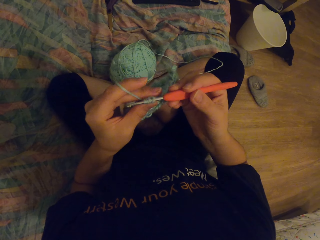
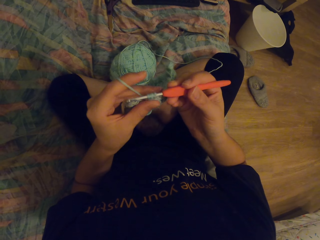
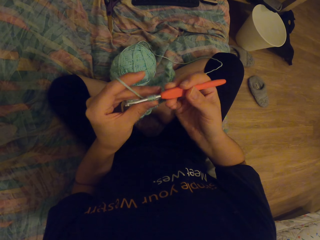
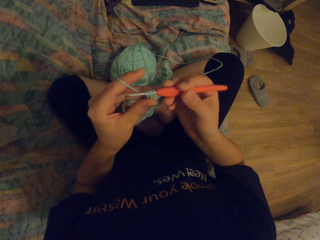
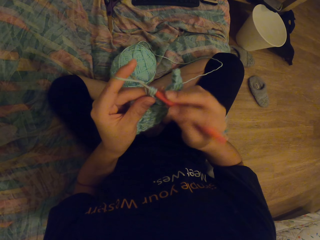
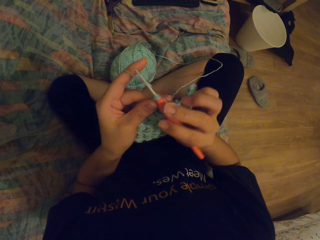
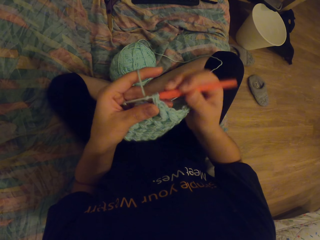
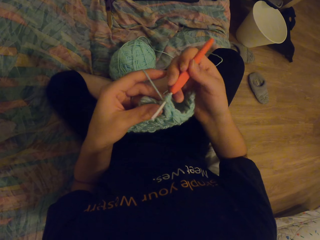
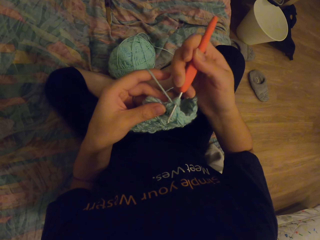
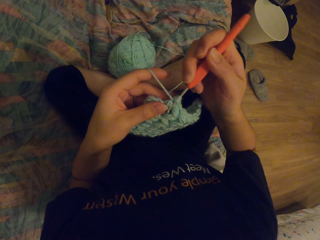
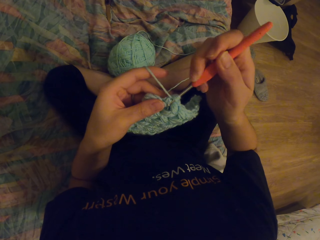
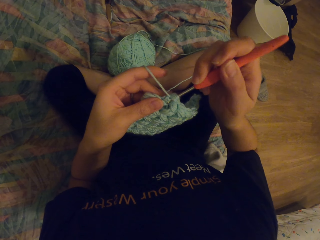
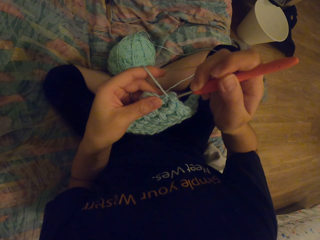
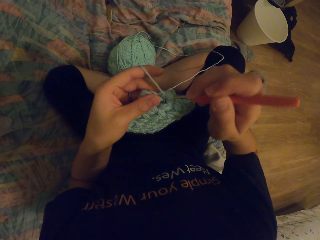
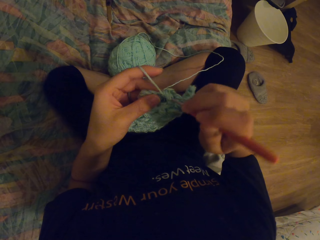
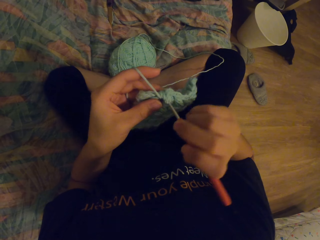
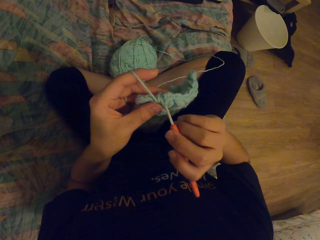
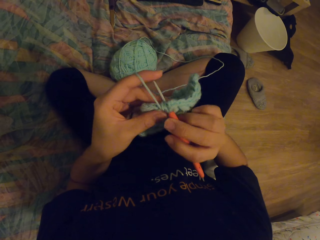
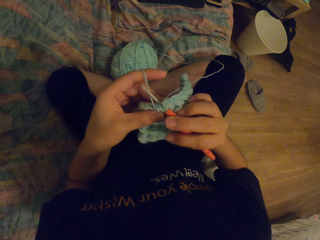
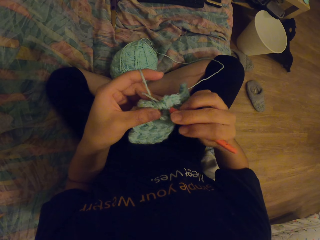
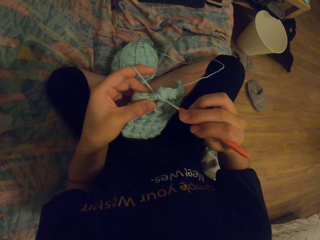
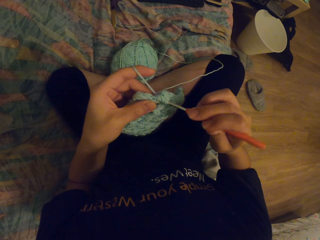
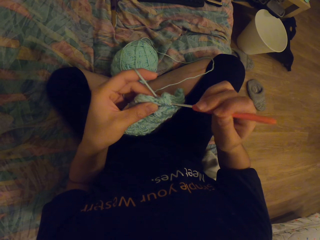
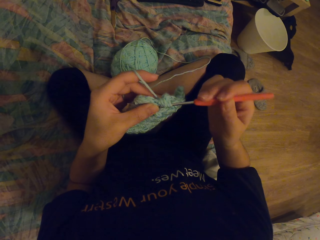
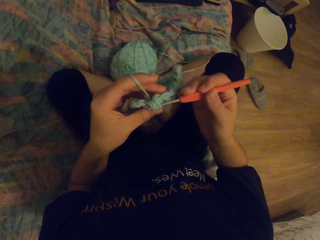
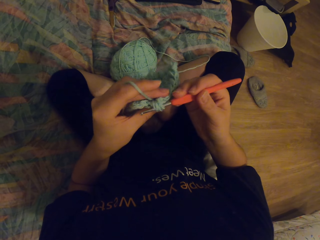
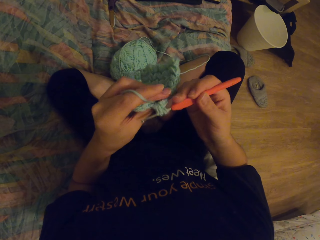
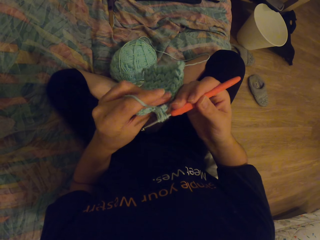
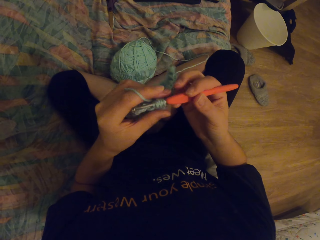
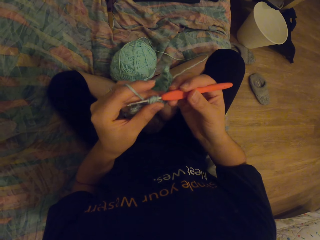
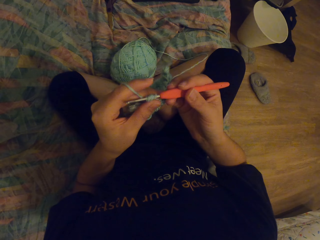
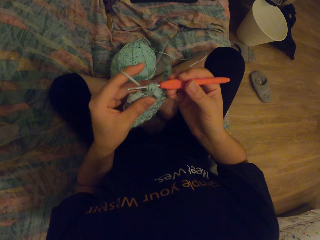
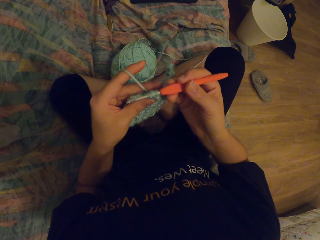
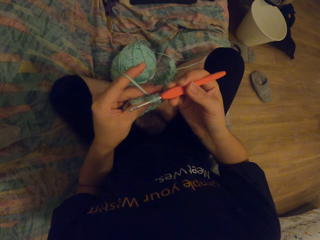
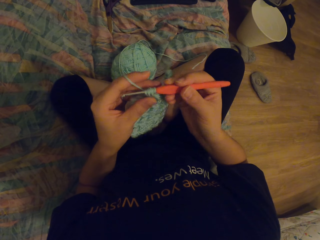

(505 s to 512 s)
The camera wearer knits a garment with a needle.

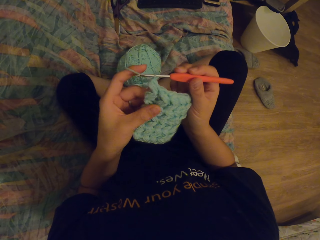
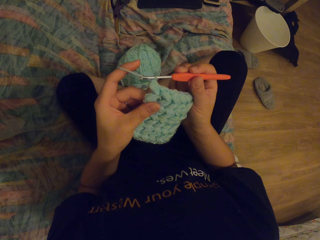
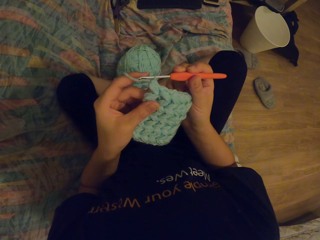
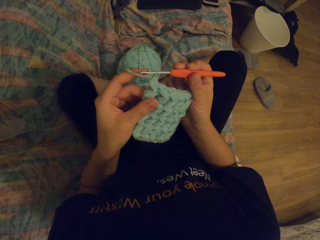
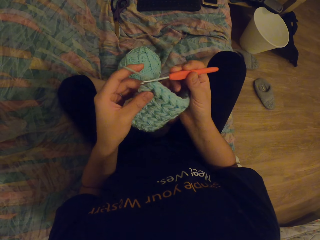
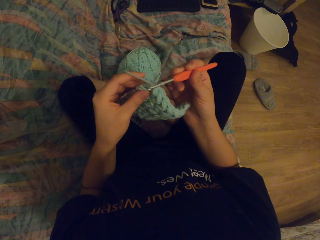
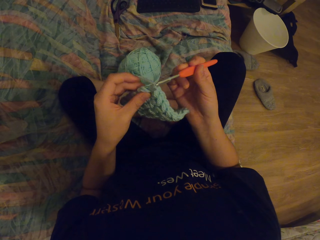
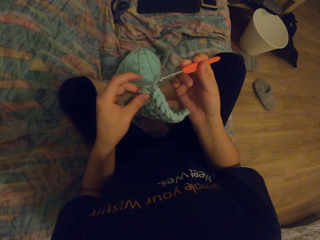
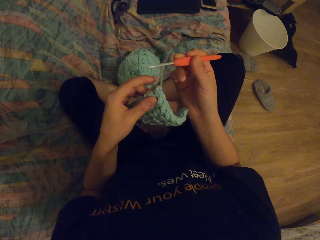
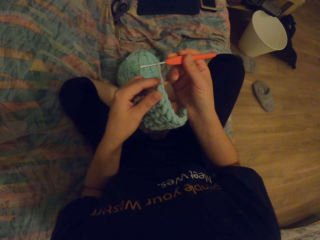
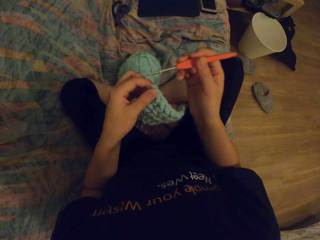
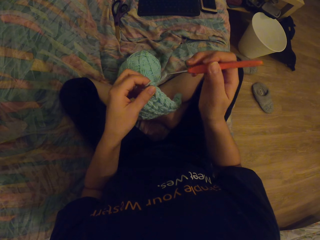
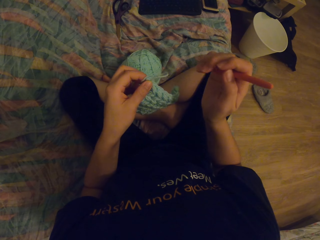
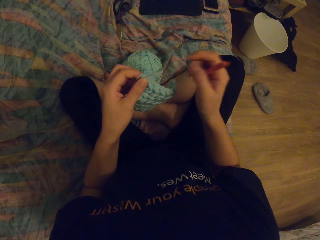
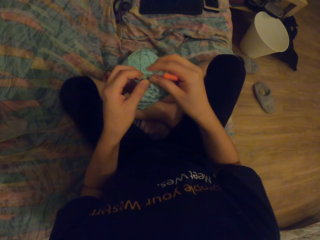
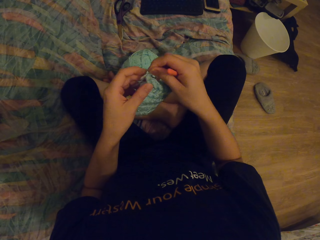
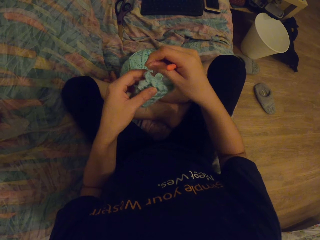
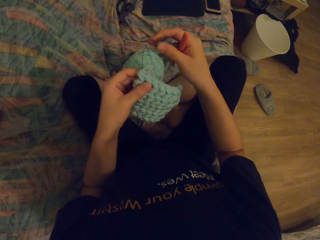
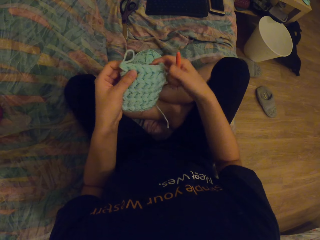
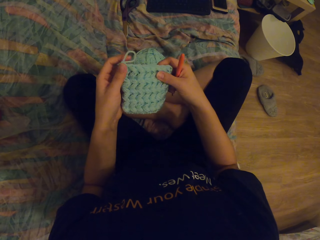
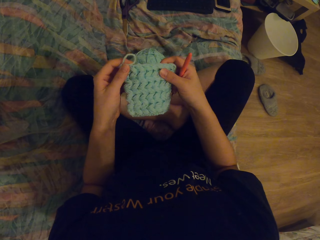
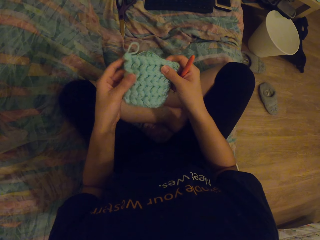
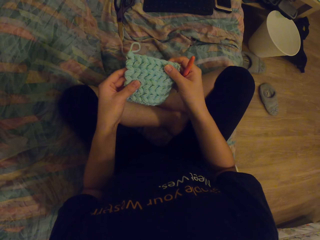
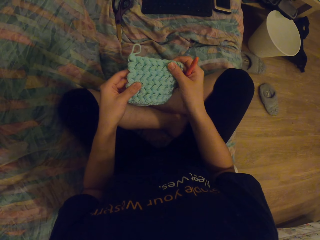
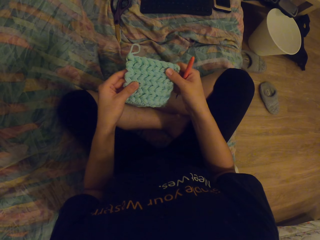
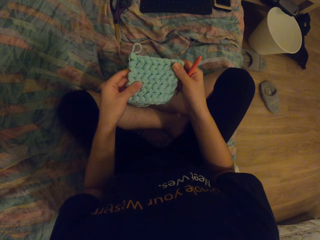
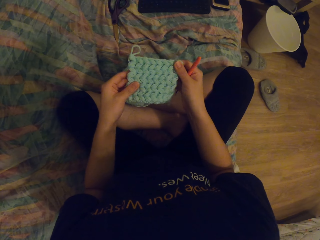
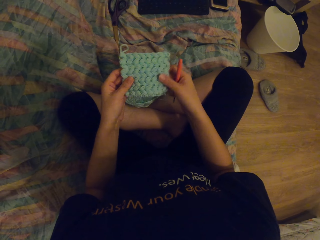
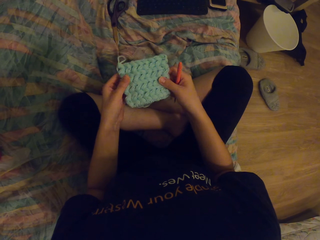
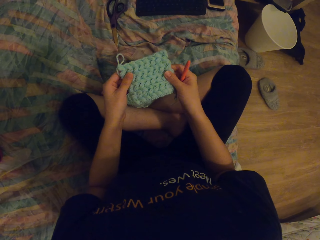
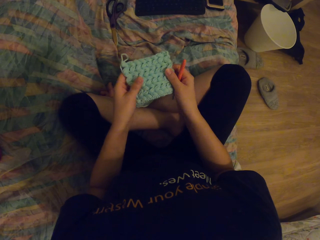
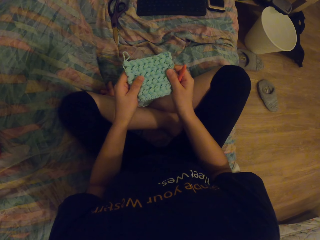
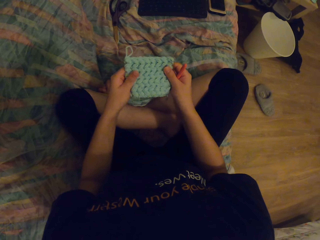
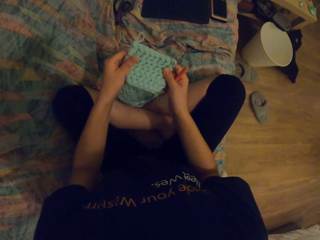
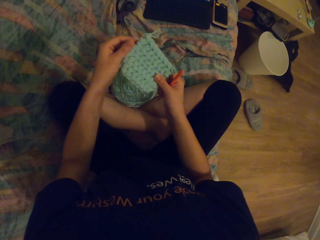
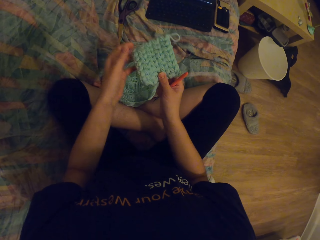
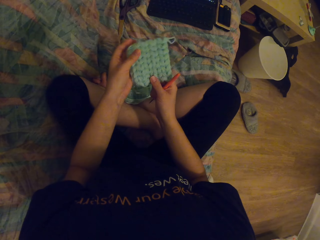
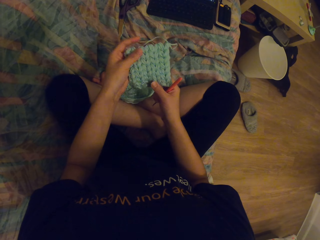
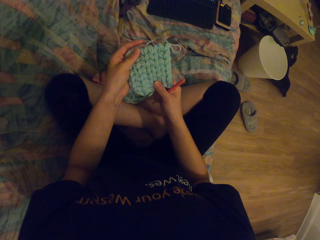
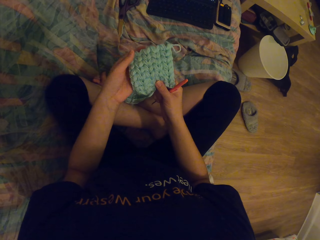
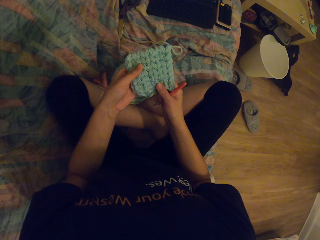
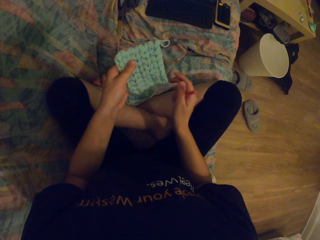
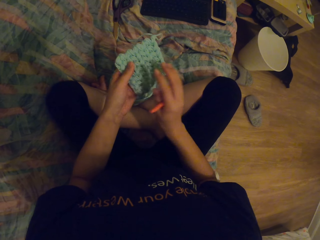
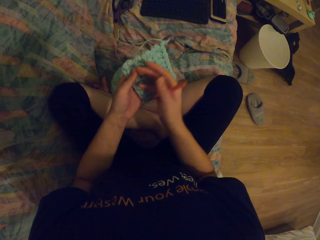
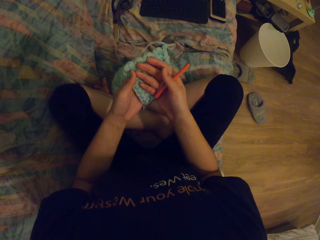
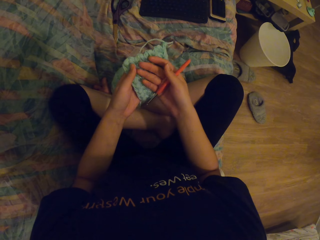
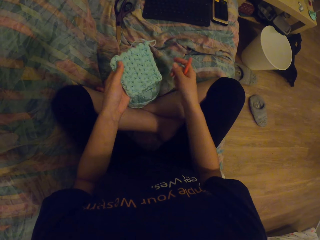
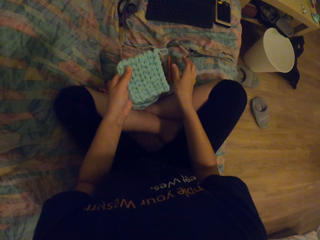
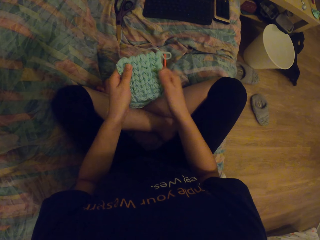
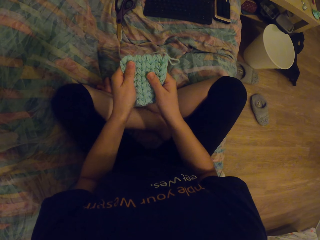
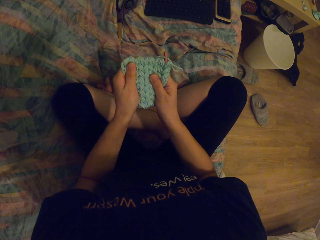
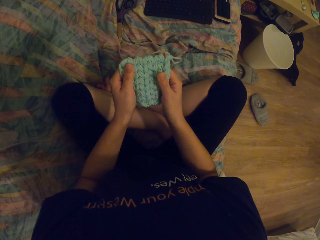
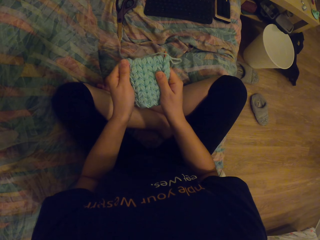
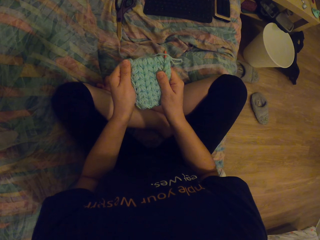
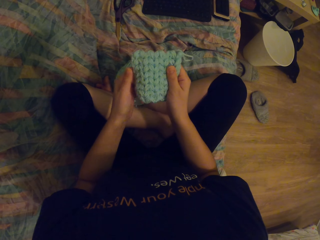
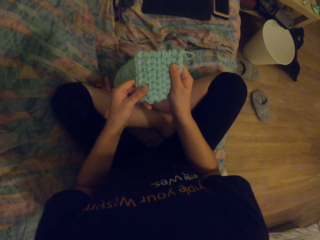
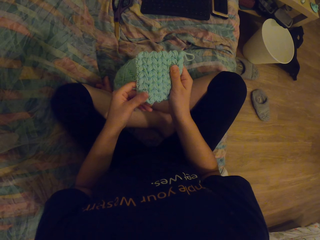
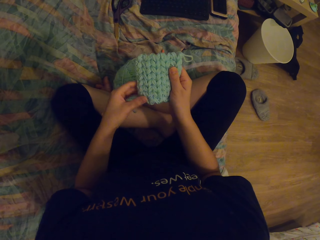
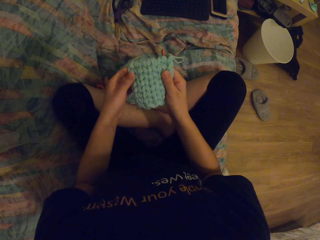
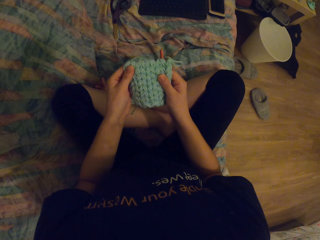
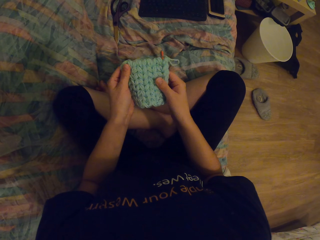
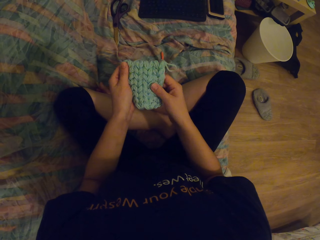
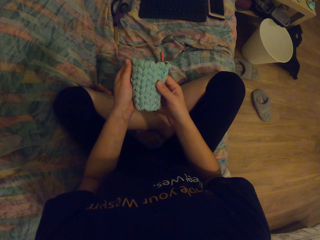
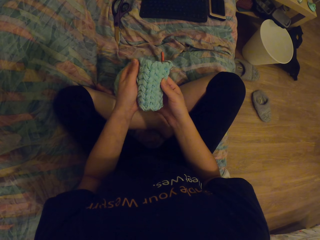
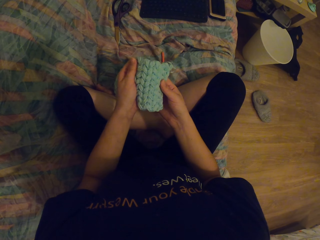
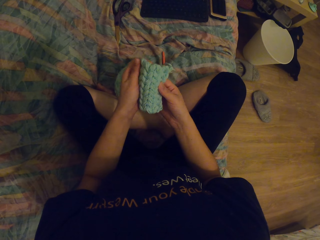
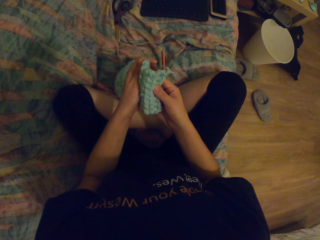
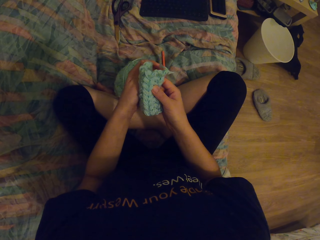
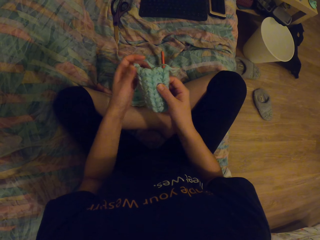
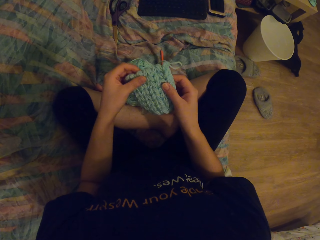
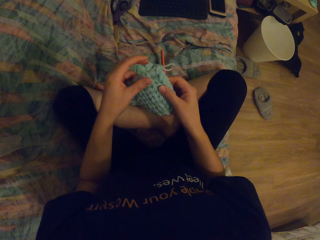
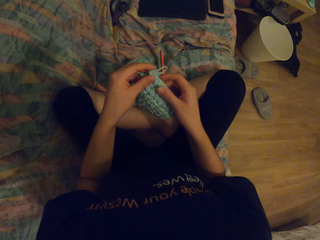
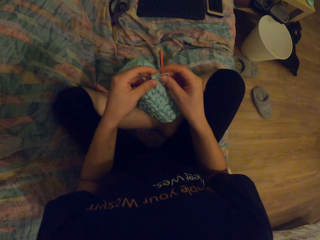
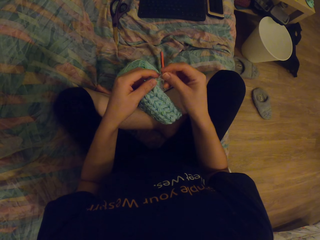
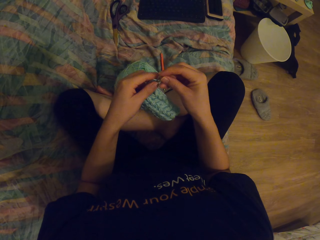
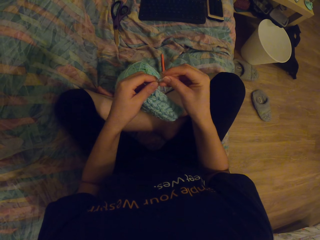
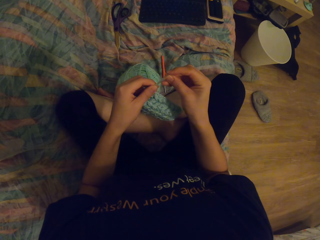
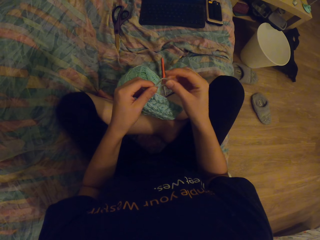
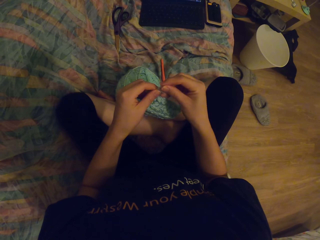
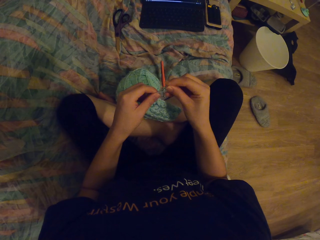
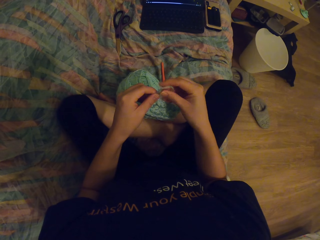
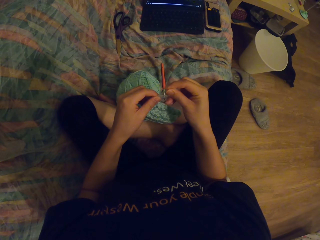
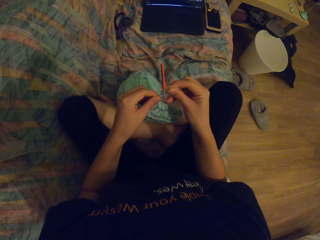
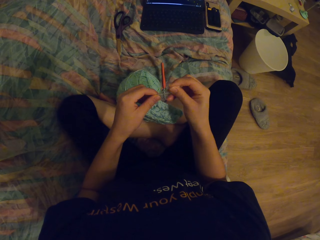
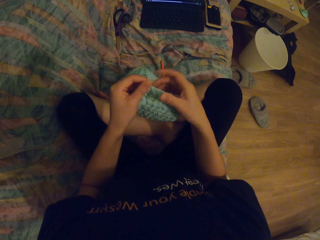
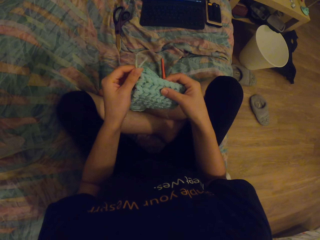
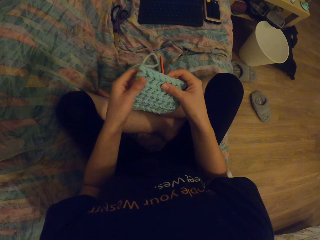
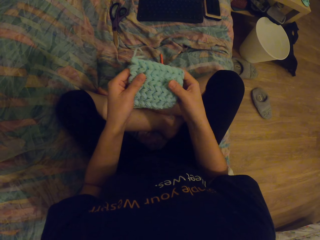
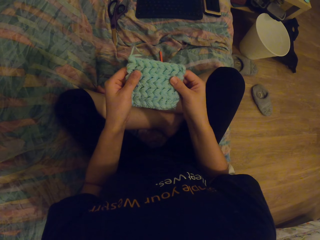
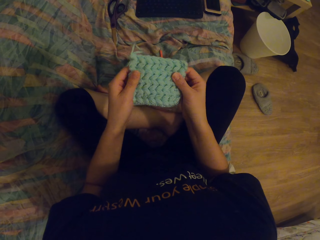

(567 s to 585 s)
The camera wearer knits a garment with a needle. They remove the knitting needle from the garment. They tie the garment. They stare at the garment. They drop the knitting needle on the couch. They hold the garment. They straighten the garment. They tie the garment.
